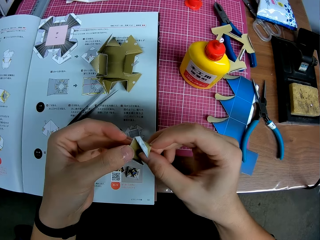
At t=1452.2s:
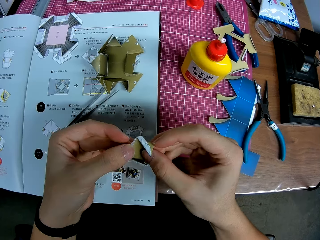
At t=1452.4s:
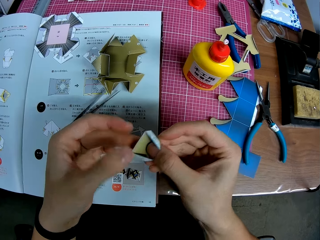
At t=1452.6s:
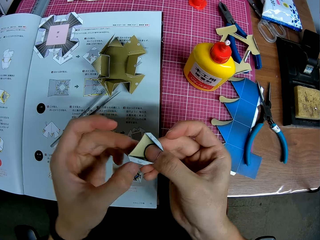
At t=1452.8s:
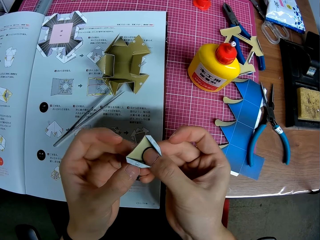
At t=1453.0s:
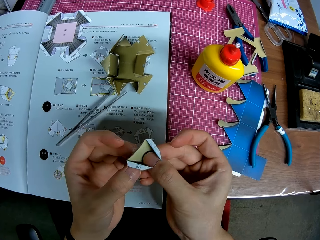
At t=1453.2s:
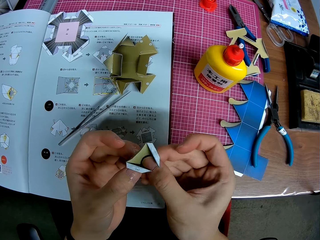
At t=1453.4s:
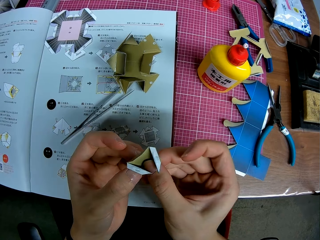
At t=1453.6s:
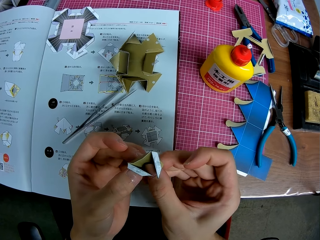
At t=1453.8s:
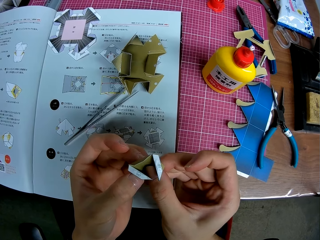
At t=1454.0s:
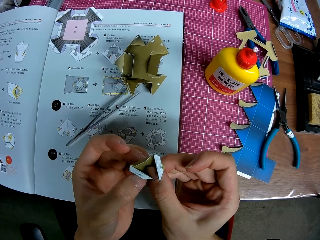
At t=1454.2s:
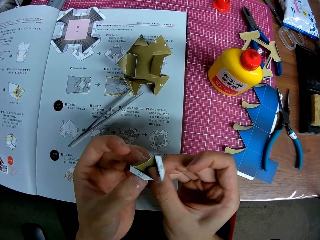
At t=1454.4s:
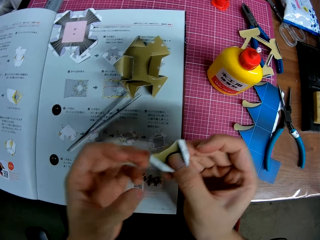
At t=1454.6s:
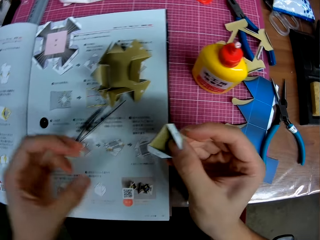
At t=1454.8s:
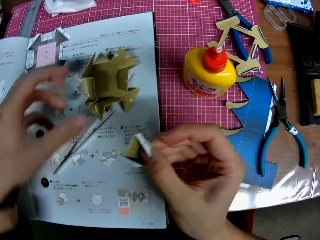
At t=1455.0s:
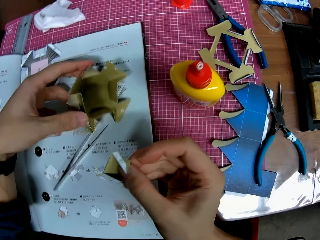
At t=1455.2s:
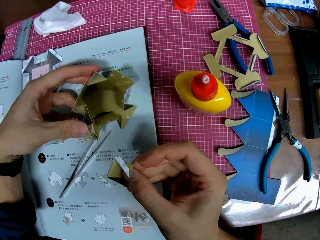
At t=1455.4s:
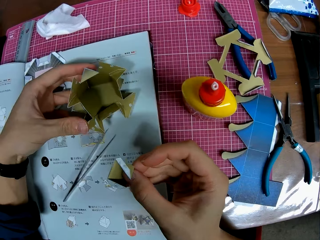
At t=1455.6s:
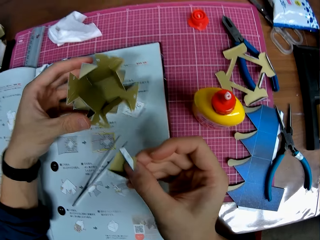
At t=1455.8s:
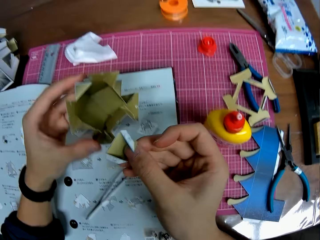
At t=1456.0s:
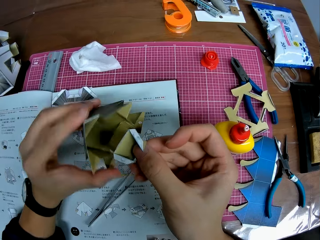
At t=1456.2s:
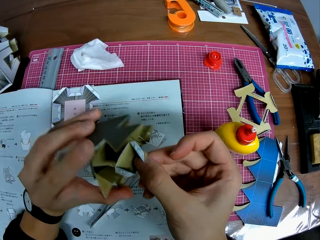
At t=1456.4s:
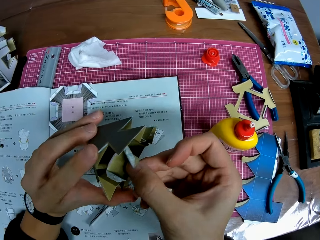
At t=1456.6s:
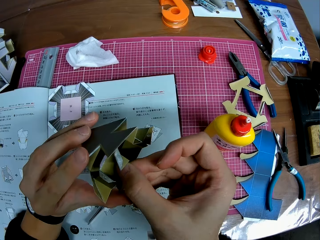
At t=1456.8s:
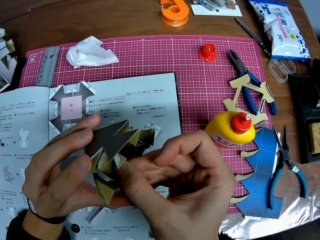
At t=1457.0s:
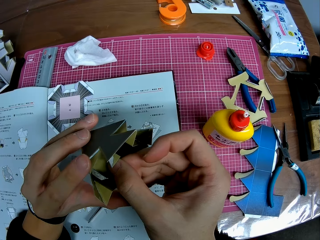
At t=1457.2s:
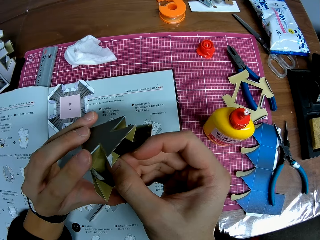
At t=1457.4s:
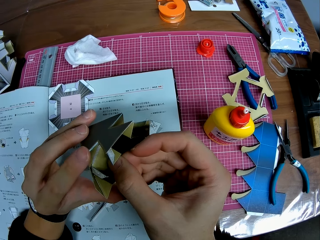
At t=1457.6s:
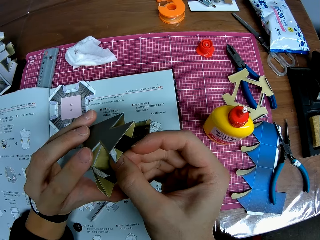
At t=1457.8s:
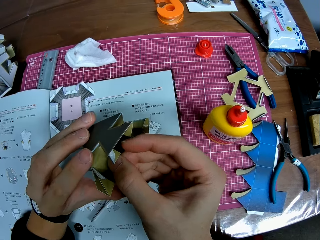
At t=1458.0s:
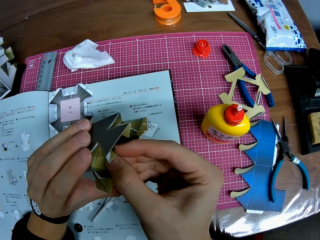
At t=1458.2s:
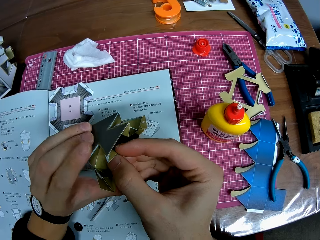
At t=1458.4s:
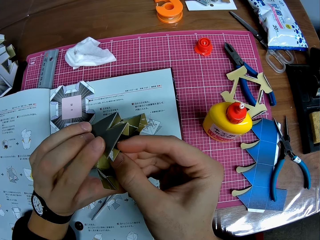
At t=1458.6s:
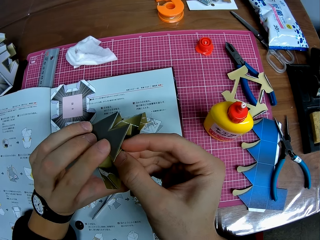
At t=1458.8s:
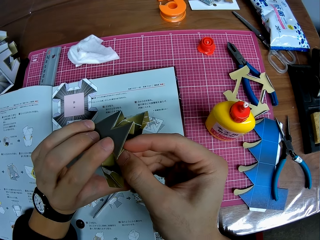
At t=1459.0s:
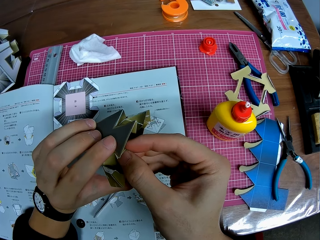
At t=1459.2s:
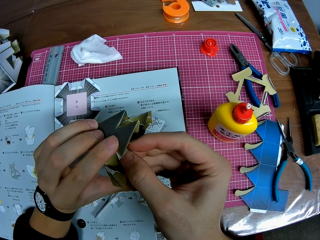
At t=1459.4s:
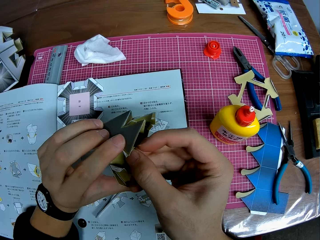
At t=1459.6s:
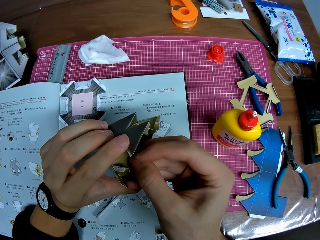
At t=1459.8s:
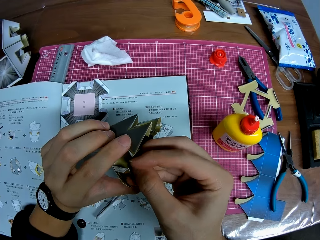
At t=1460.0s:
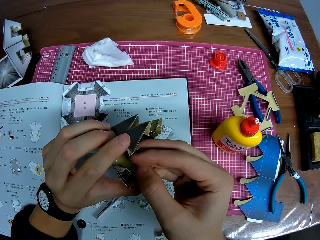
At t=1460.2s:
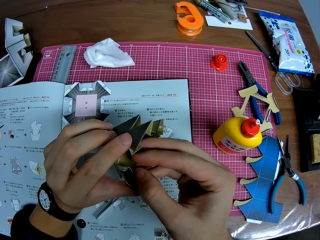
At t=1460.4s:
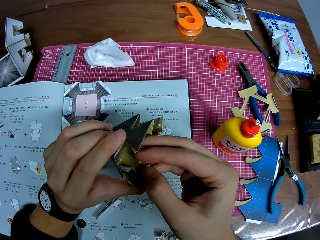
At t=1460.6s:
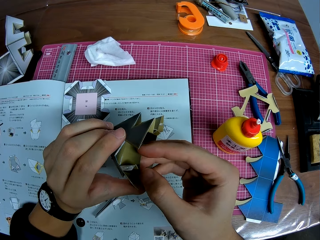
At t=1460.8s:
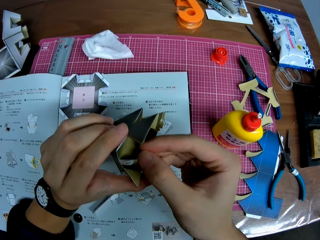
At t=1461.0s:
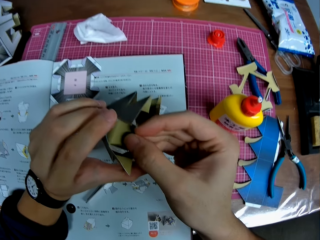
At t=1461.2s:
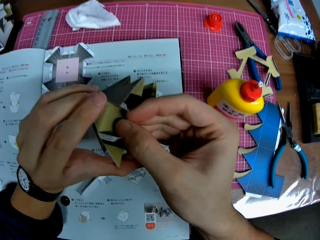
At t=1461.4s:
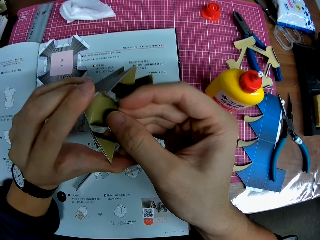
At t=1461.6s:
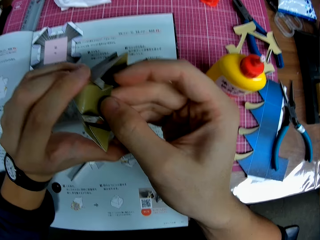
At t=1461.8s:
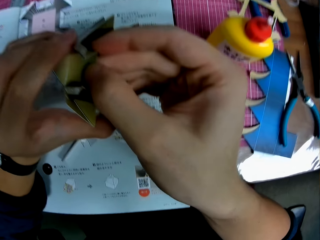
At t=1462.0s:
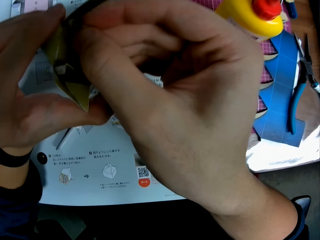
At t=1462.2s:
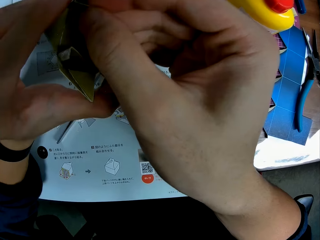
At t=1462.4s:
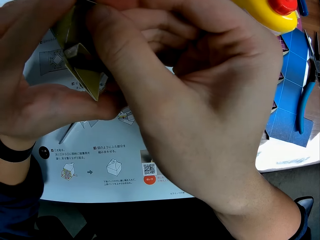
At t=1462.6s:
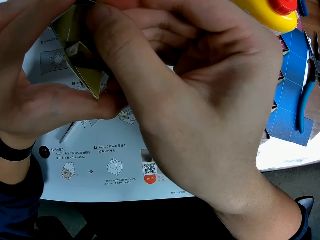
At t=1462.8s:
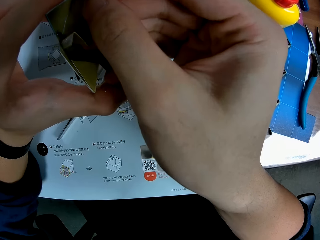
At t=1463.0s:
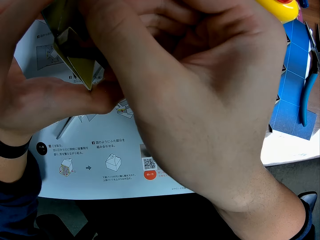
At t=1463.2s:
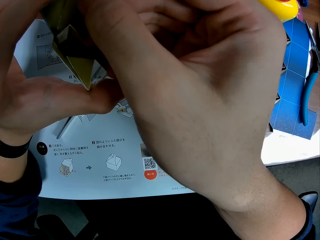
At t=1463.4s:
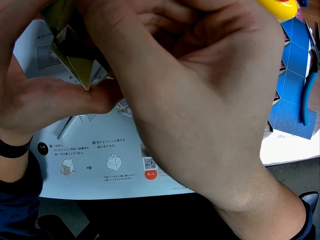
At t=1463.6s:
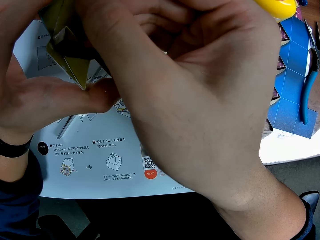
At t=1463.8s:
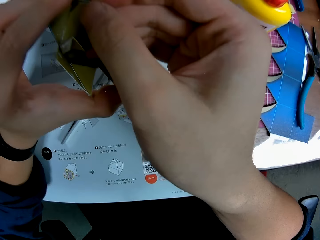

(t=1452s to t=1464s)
The camera wearer picks up the paper craft from the table. They stick the model piece on the paper craft.

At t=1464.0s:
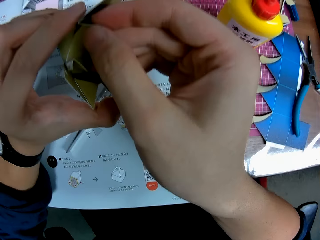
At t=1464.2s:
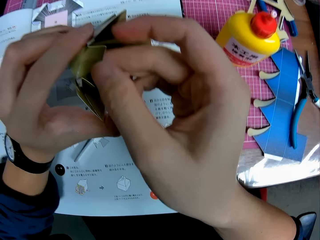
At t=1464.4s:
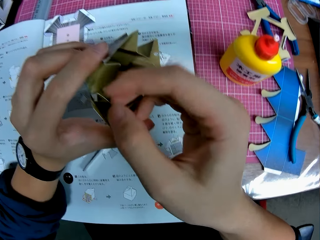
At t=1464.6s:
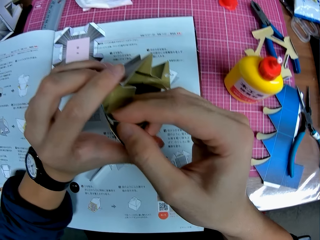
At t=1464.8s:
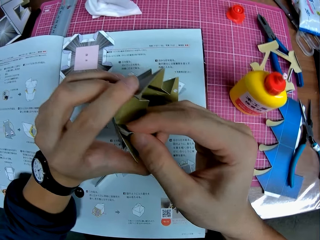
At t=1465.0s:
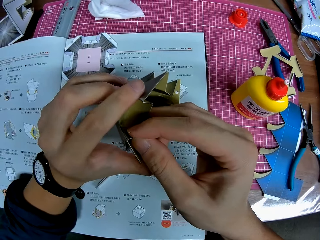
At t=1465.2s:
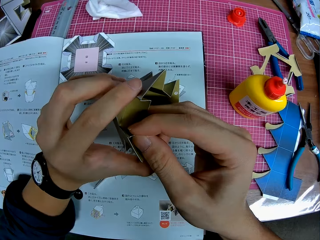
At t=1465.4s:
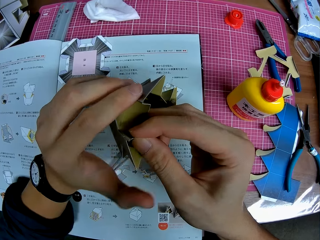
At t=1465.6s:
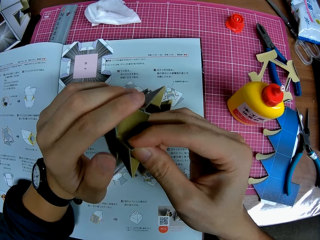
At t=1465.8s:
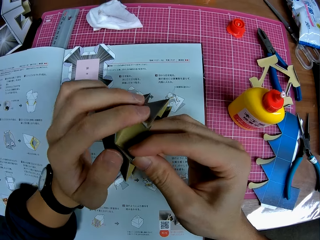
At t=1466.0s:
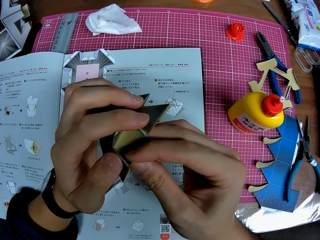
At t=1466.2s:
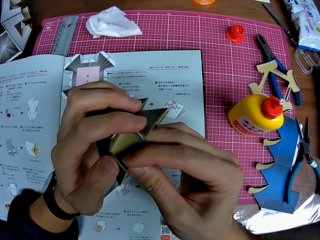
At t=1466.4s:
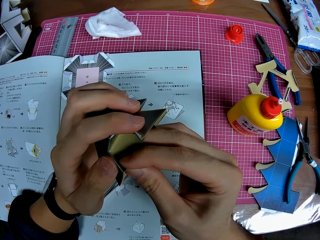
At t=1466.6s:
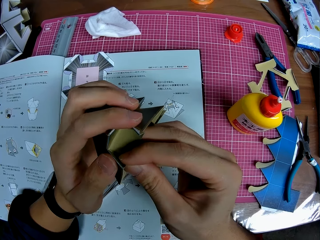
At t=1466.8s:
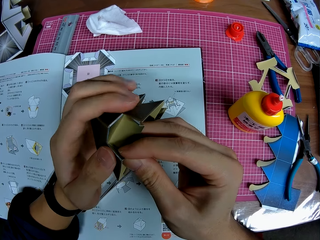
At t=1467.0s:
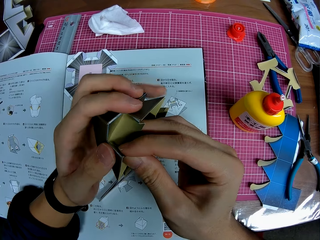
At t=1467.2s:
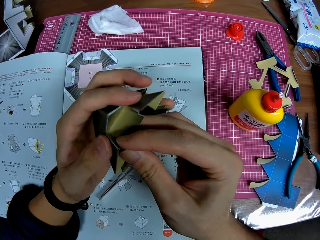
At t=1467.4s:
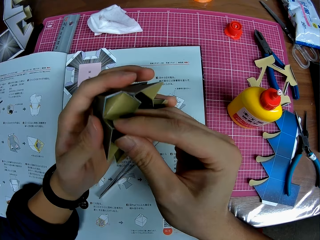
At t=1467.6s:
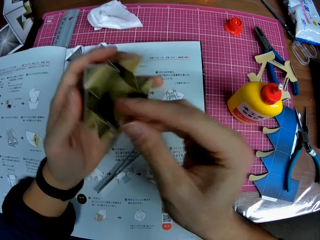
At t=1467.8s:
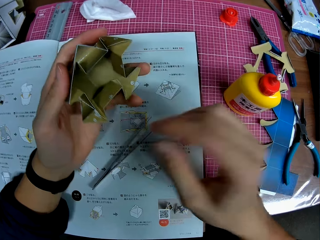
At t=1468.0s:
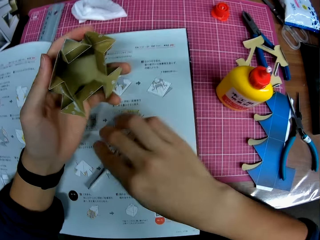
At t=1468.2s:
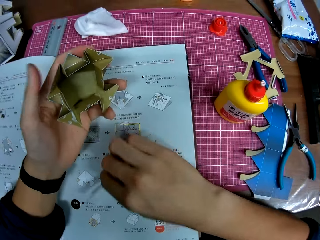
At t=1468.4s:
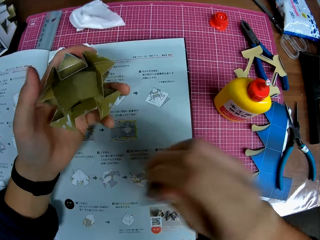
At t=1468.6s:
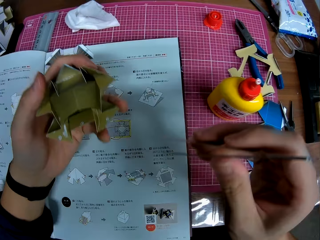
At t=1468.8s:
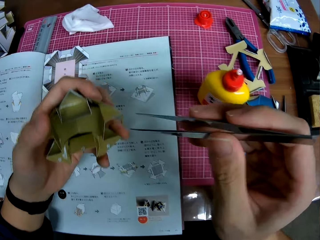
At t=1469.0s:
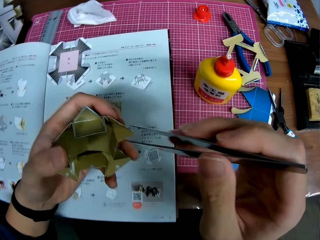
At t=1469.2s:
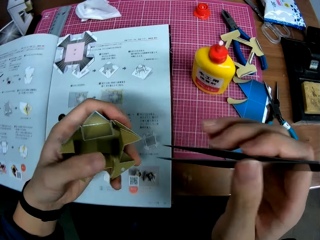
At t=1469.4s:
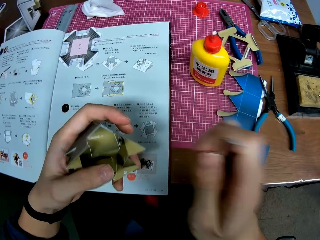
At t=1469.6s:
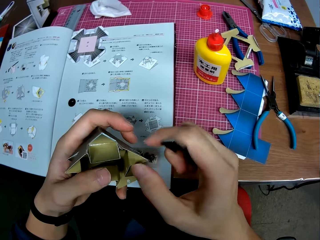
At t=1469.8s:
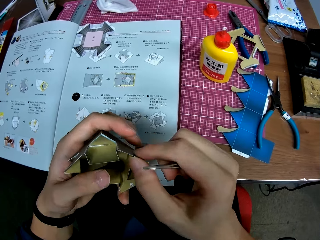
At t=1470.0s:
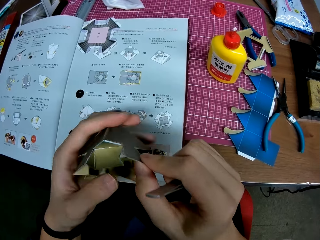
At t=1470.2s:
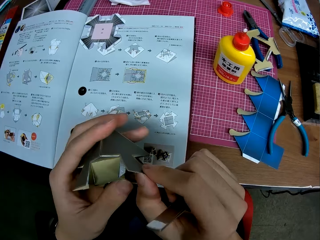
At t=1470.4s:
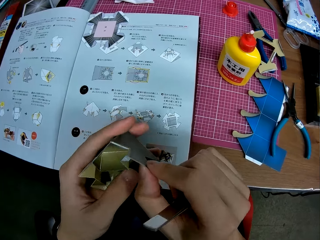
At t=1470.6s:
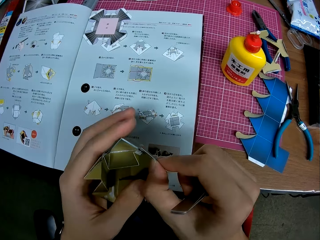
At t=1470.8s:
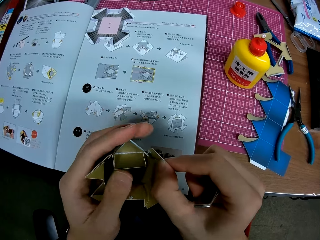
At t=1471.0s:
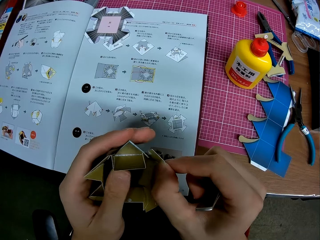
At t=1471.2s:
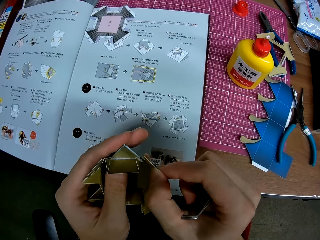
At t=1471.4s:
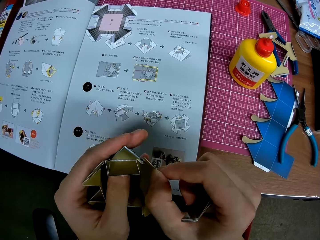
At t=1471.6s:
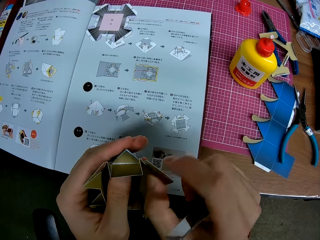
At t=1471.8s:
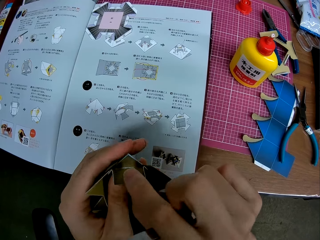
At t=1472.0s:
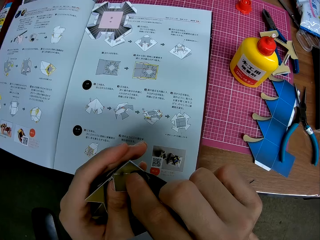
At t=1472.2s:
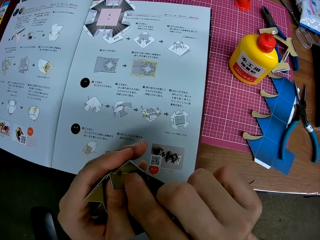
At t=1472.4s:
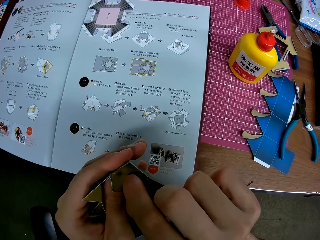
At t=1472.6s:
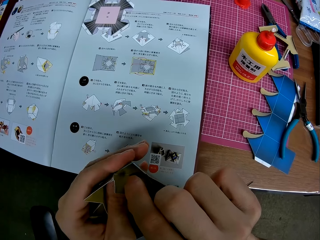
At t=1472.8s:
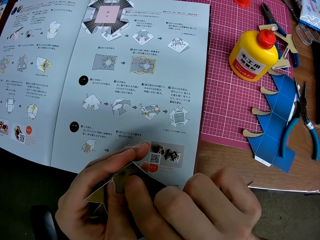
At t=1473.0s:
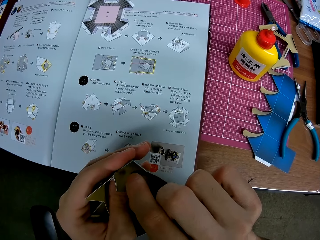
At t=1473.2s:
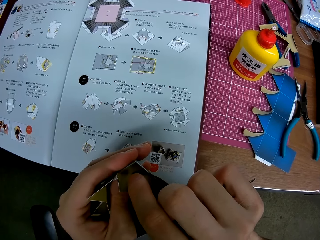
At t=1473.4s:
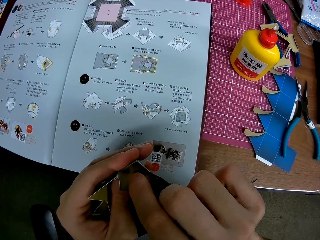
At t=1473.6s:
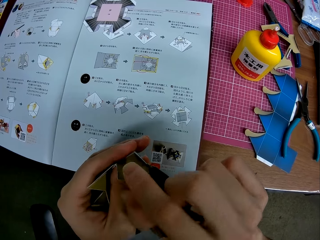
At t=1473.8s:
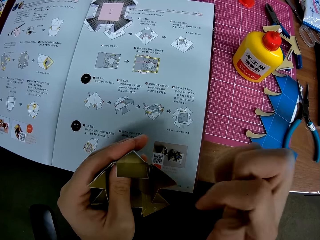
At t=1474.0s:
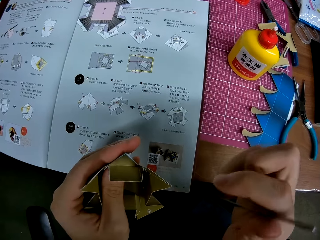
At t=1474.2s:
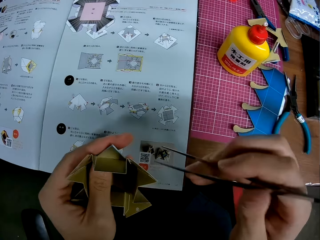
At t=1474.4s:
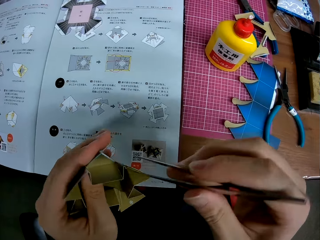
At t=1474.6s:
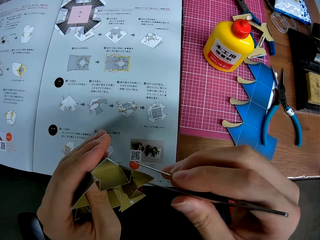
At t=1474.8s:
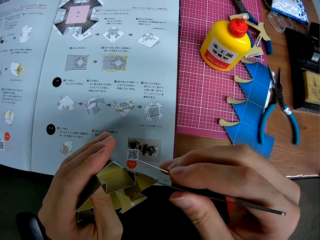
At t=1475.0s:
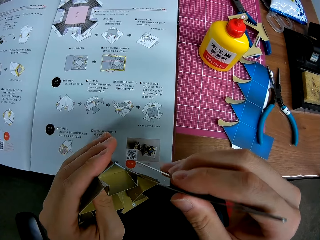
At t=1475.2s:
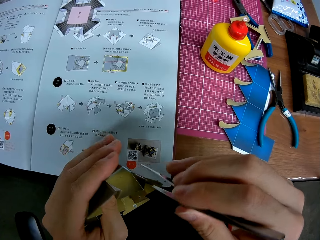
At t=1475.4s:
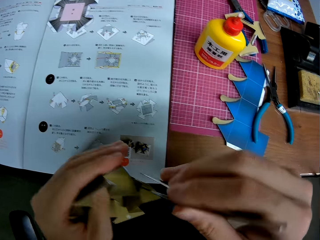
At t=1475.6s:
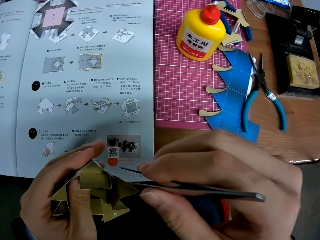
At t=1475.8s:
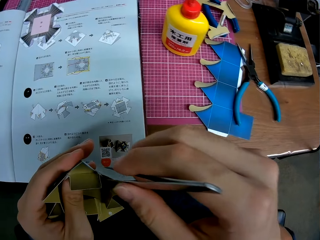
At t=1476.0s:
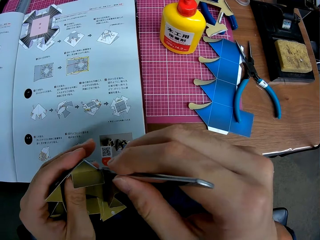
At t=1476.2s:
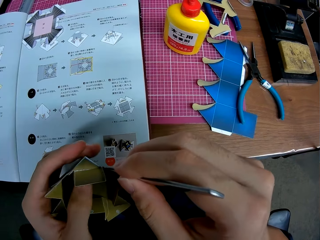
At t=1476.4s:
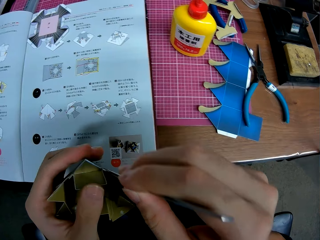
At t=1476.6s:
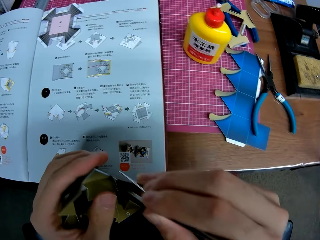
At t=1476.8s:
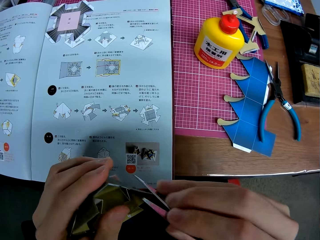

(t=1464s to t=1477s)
The camera wearer picks up the tweezers from the table. He adjusts the paper craft with his fingers. He holds down the paper craft with the tweezers.
